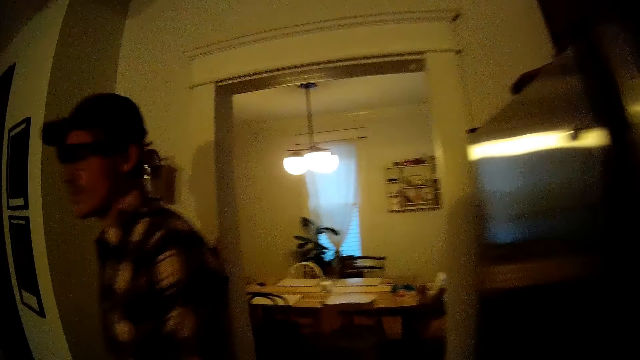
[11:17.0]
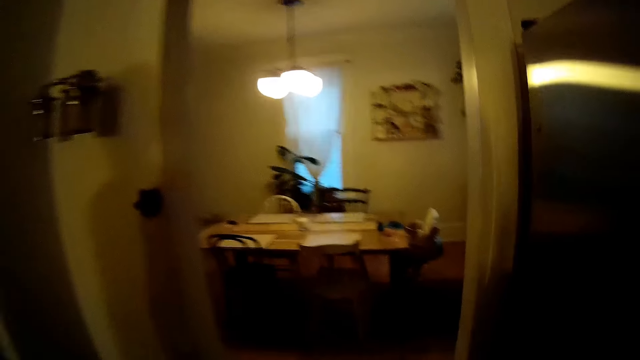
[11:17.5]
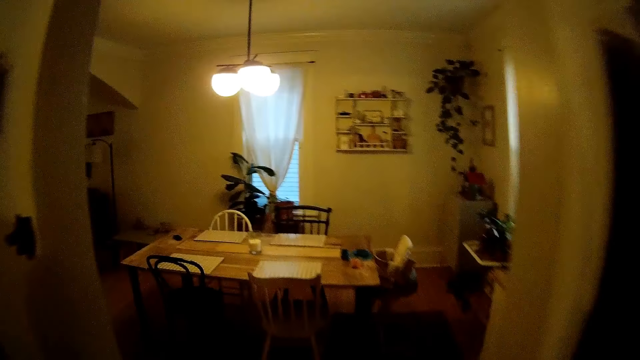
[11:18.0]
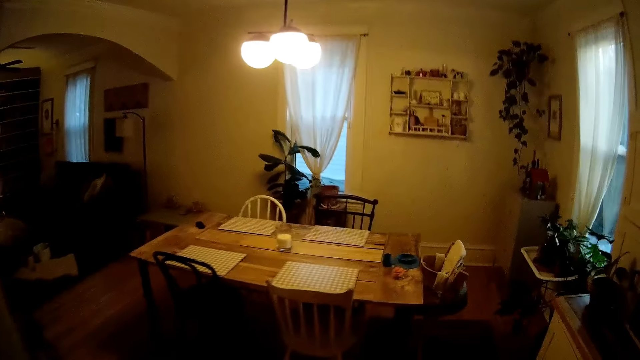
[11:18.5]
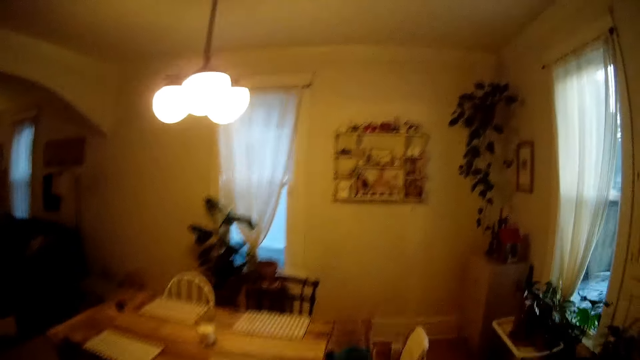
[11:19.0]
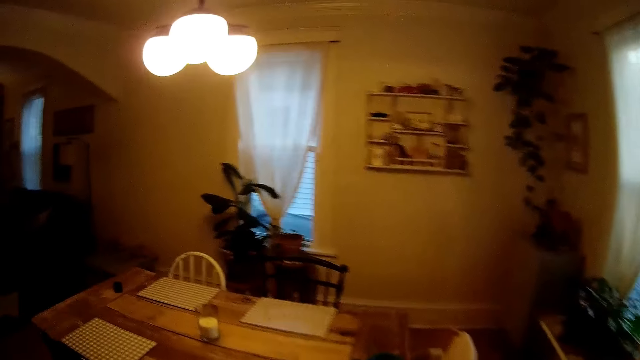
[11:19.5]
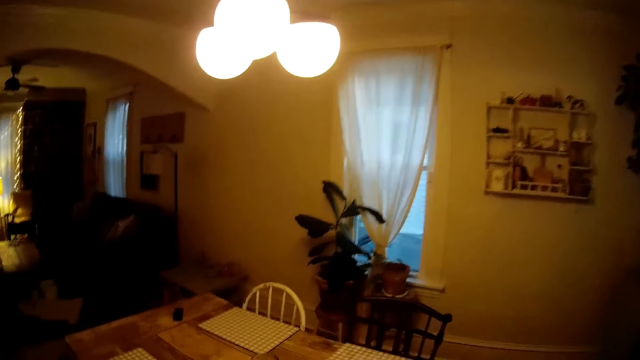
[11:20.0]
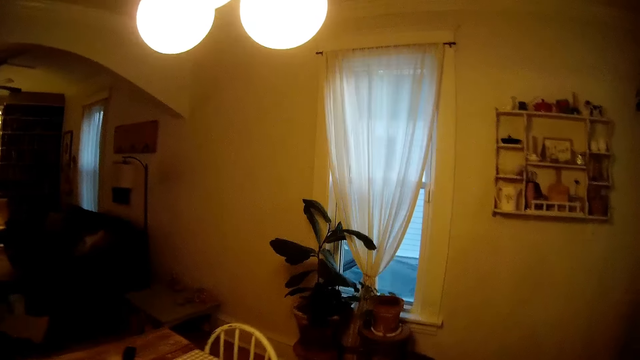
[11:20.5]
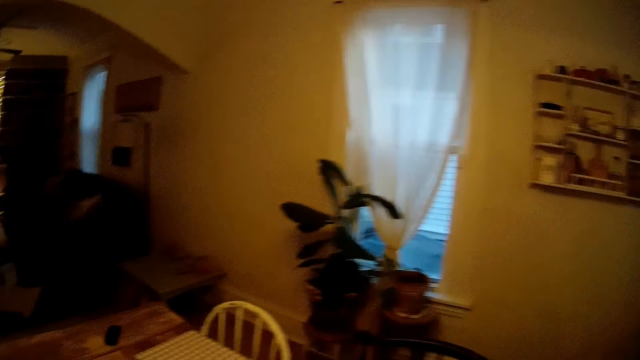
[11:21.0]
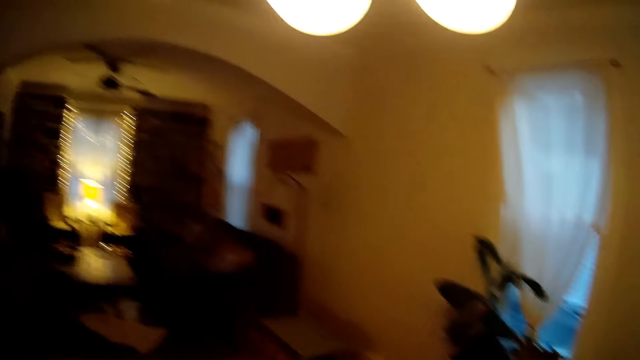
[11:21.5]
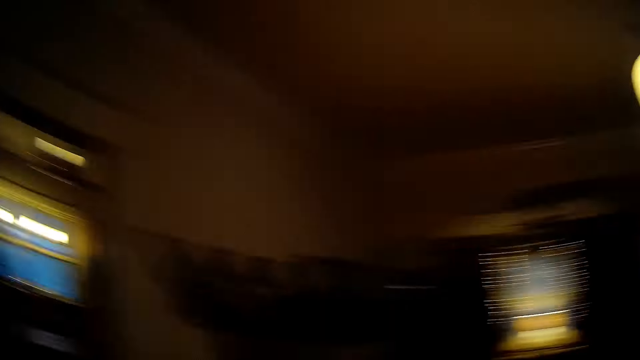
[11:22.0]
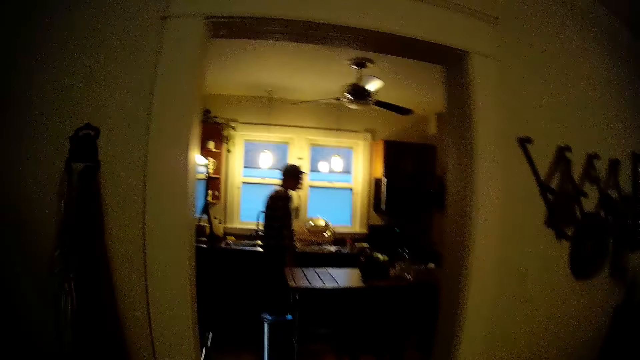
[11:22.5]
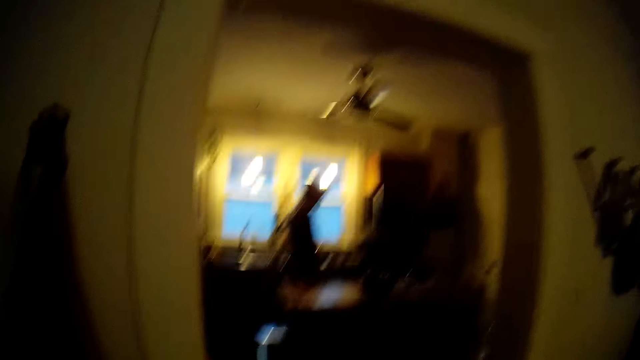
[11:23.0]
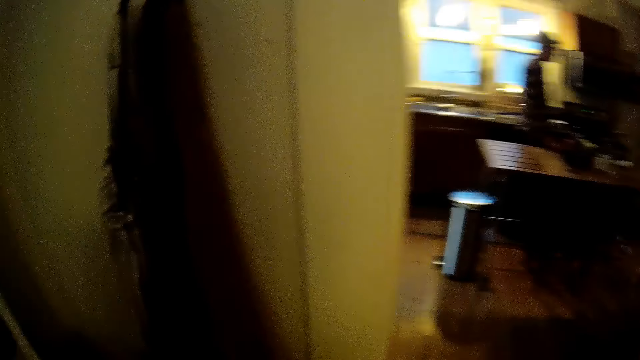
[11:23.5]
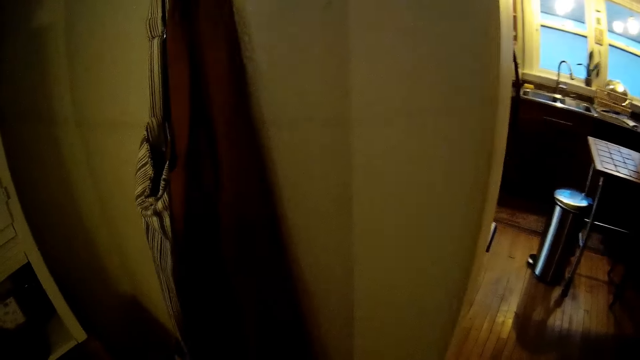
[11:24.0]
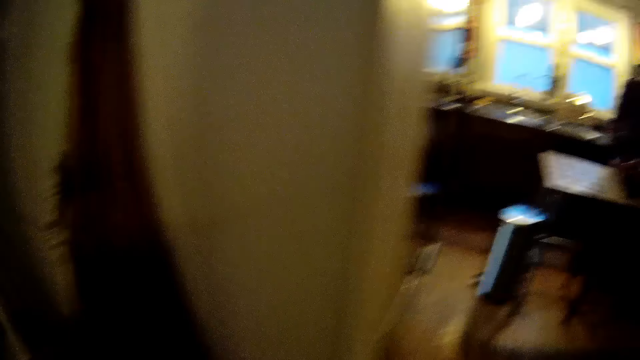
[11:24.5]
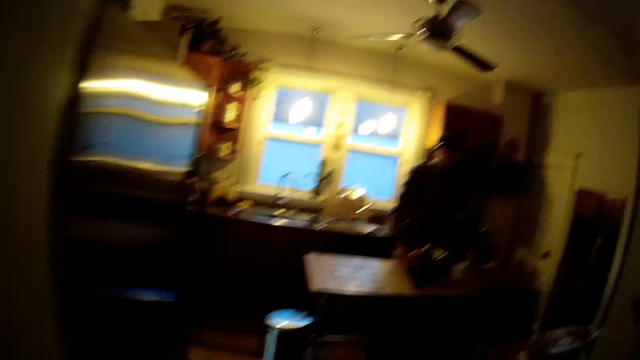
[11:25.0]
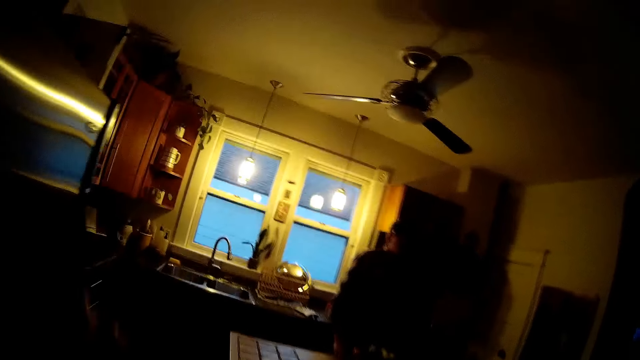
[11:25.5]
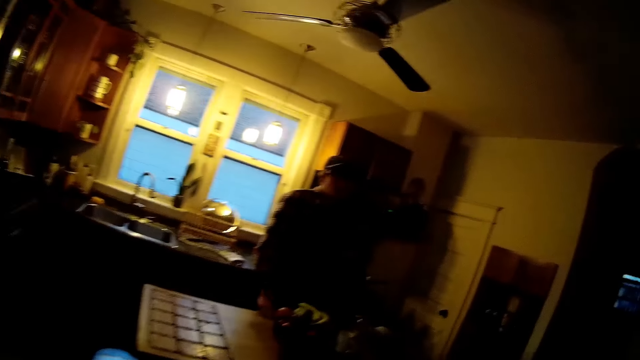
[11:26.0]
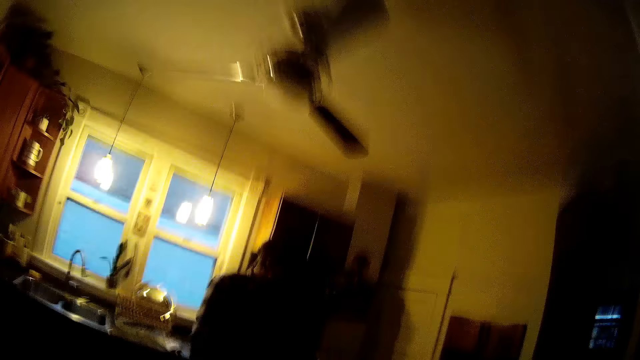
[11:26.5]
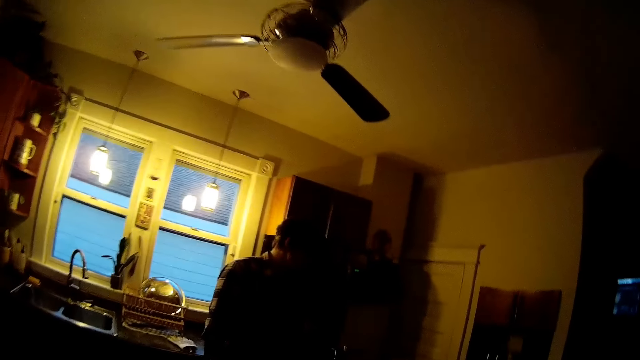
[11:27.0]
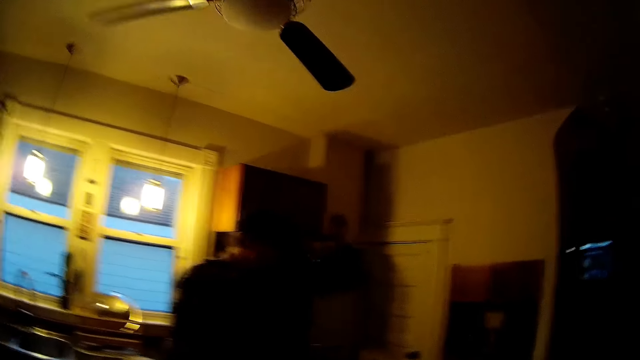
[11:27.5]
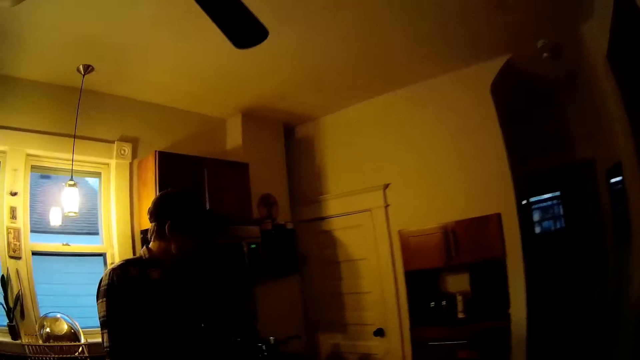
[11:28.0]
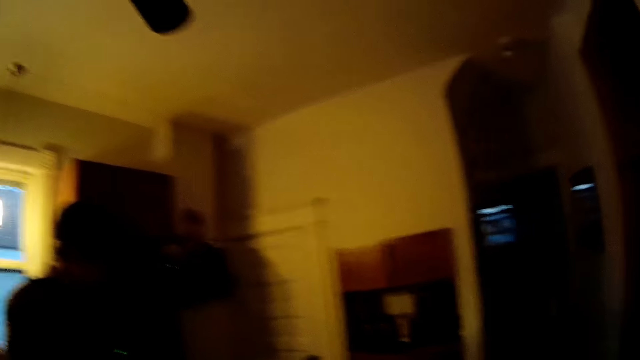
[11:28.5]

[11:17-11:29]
The camera wearer walks into a dining area. They put the plate on the table. They walk into the kitchen.

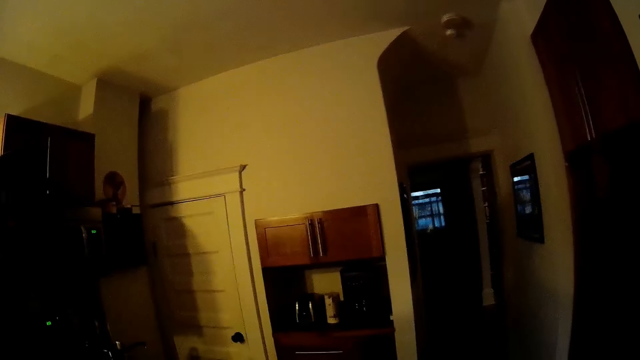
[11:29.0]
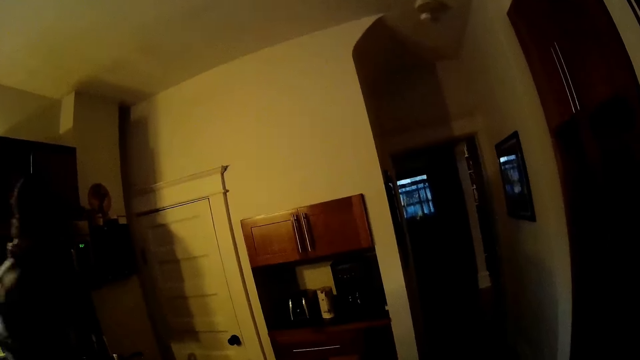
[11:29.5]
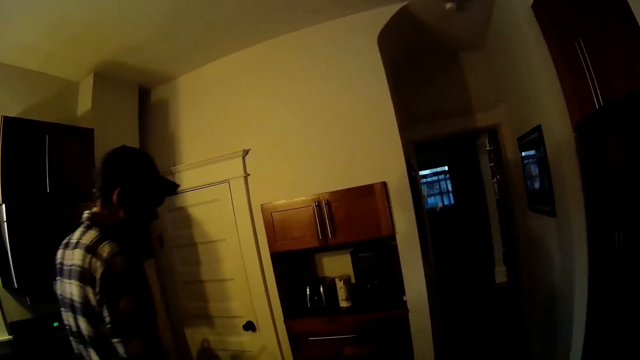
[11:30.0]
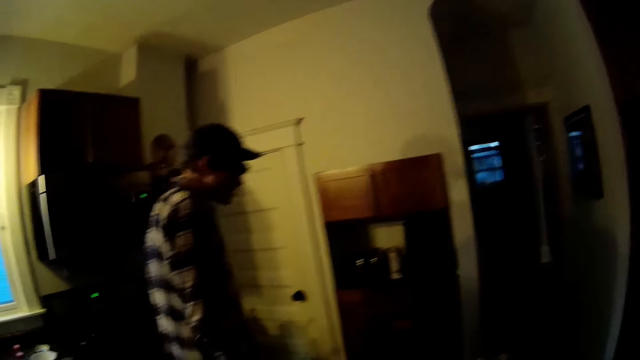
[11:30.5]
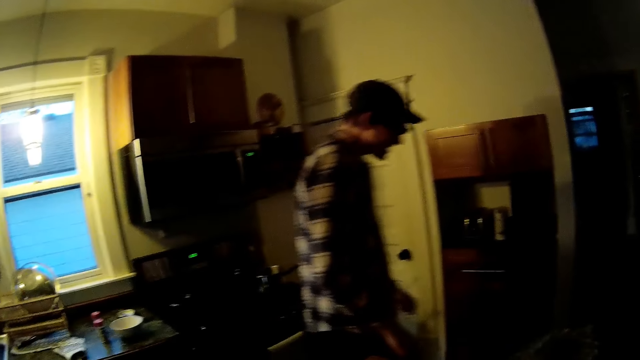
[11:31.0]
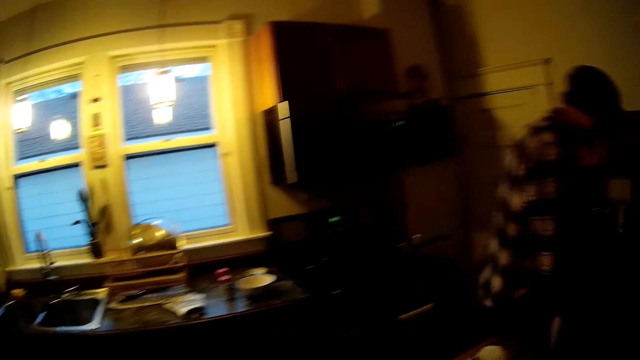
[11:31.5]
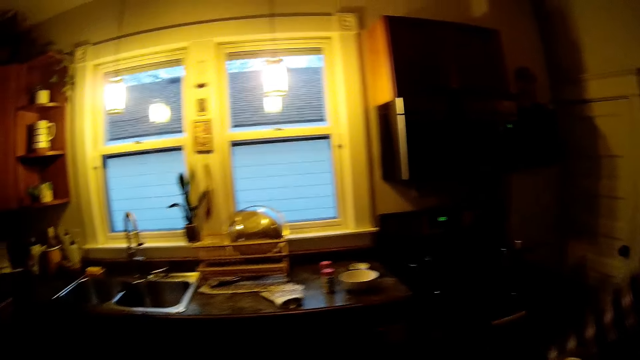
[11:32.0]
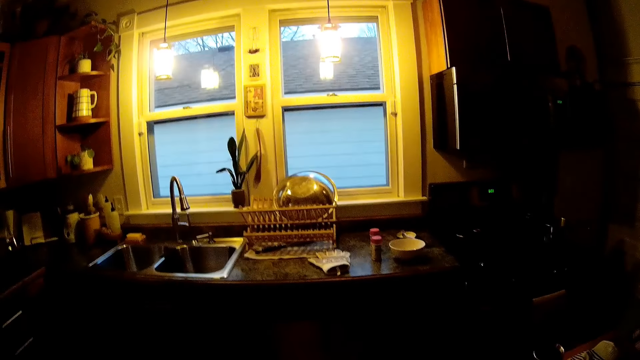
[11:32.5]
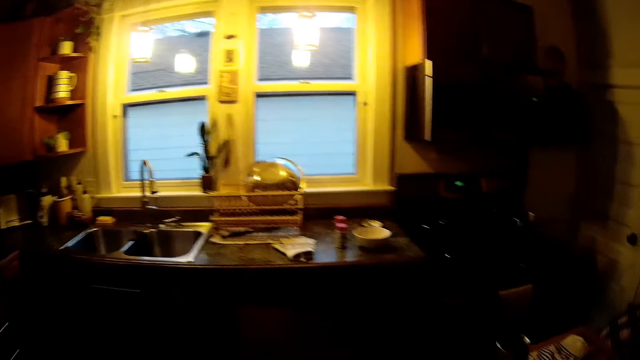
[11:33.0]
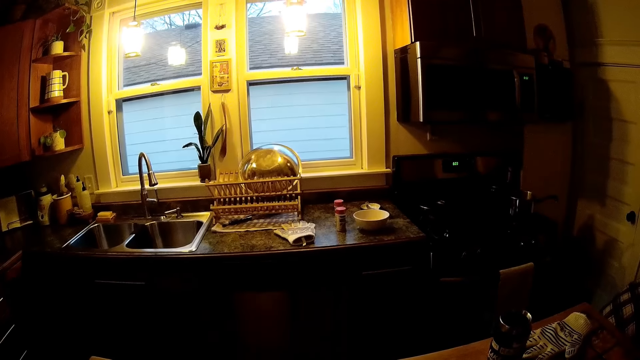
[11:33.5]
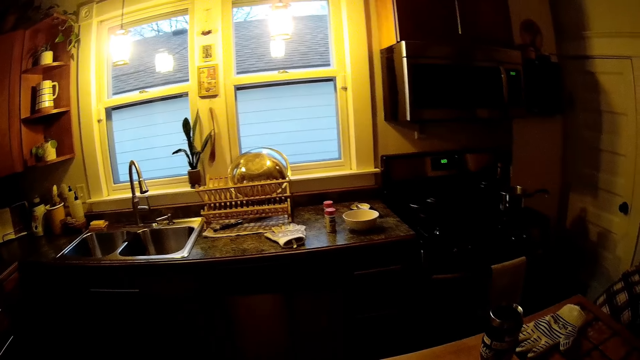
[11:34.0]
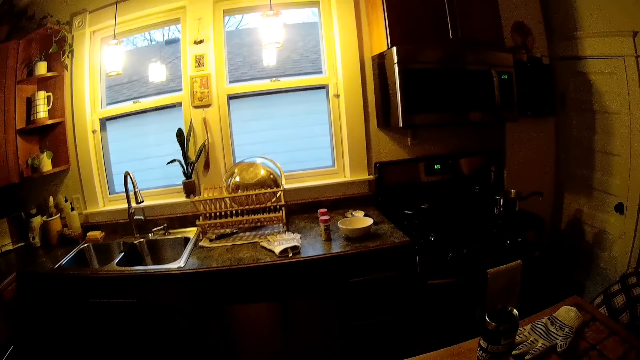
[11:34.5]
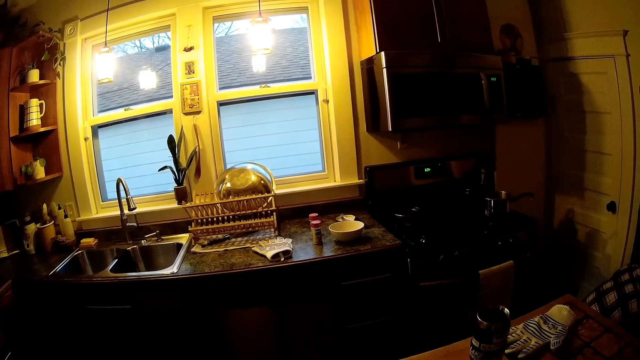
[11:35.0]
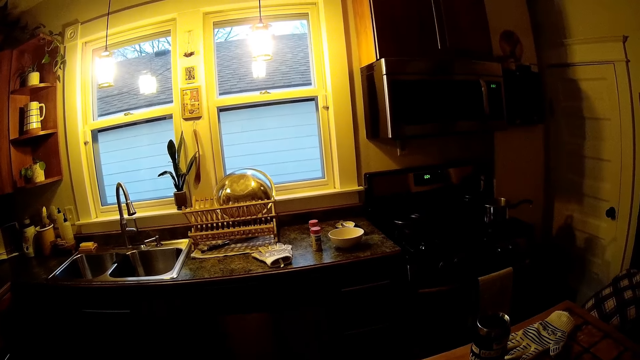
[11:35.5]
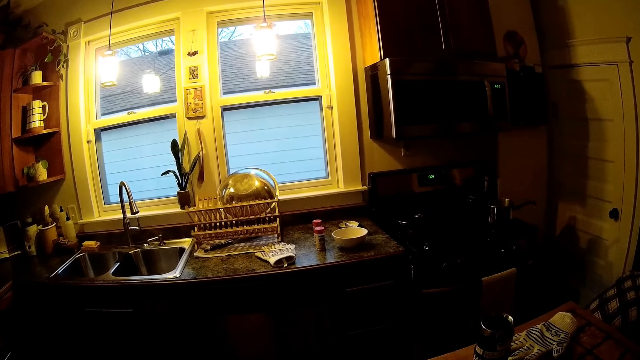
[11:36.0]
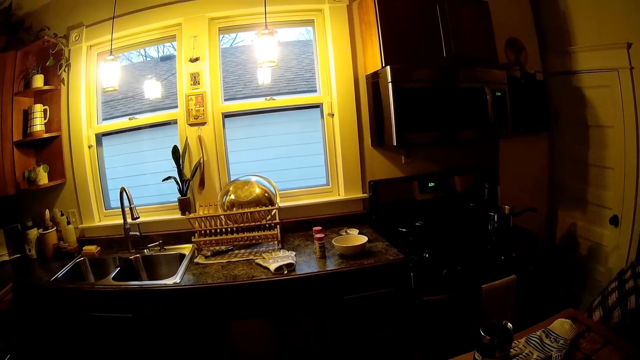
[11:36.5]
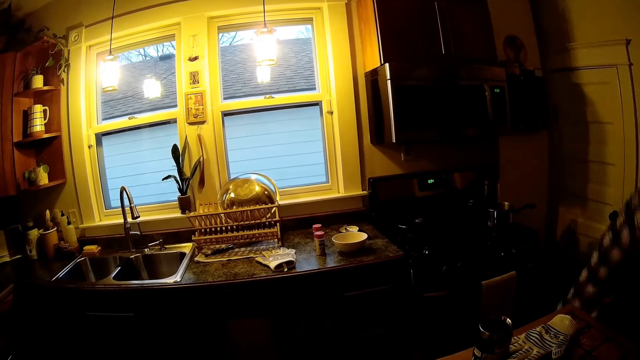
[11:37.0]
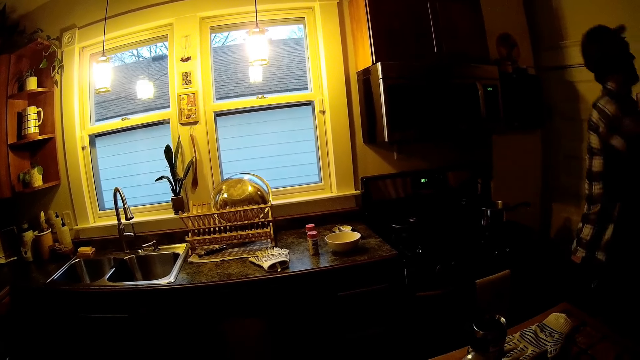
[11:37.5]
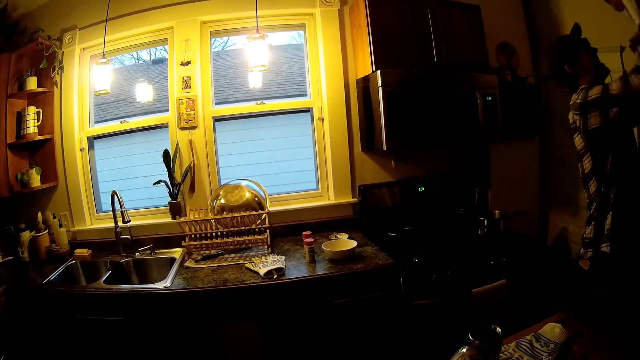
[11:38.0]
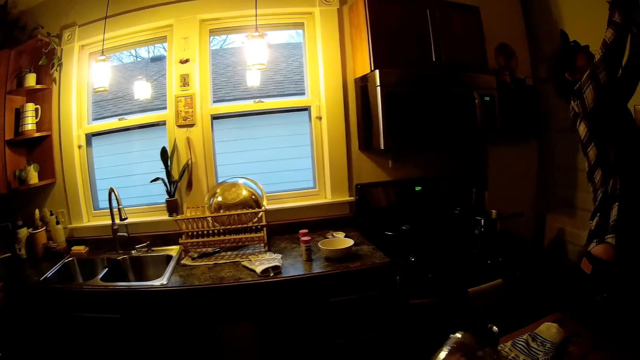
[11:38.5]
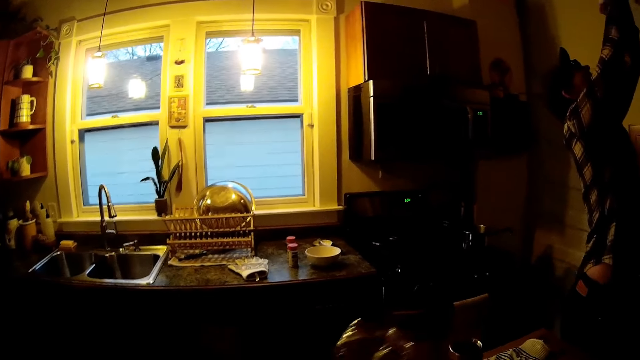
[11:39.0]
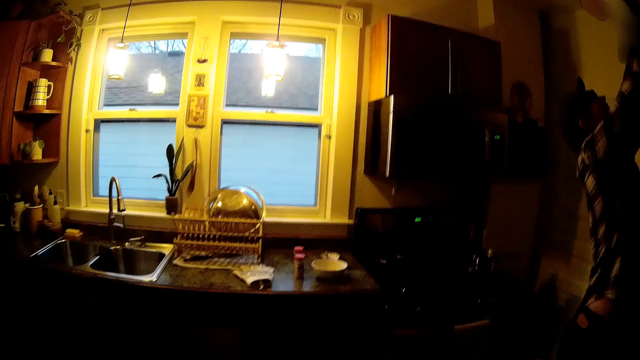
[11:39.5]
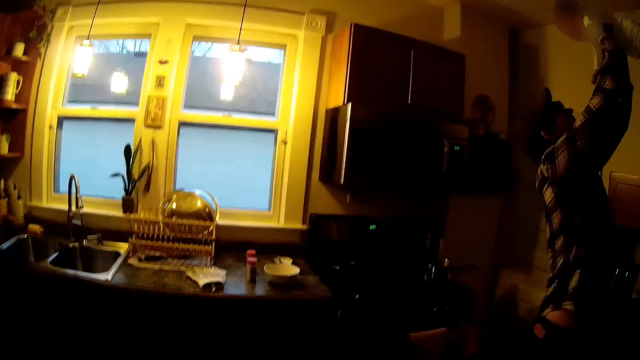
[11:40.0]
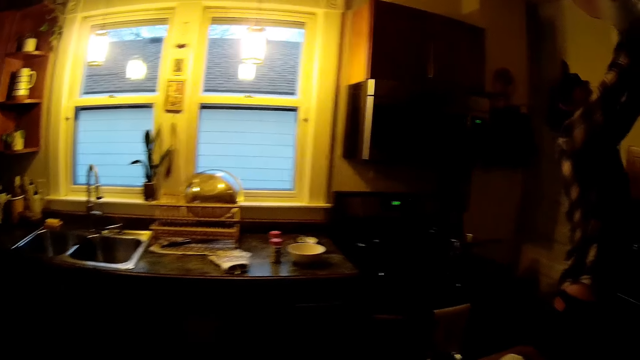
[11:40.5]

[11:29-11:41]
A person picks up another person. The camera wearer holds a cup in her right hand. The man holds a baby in his hands.
